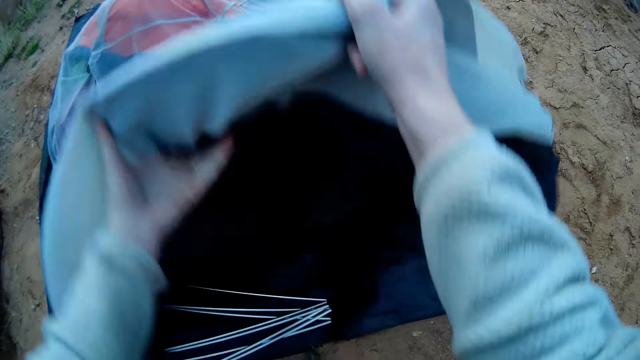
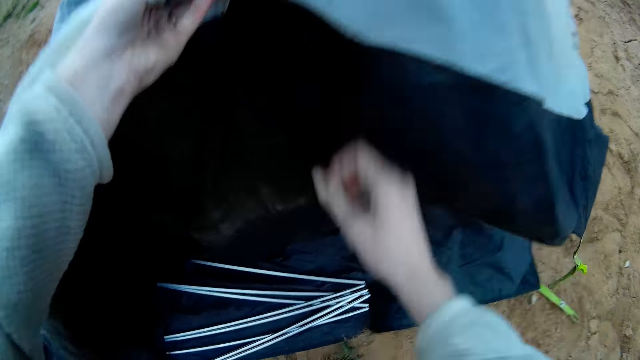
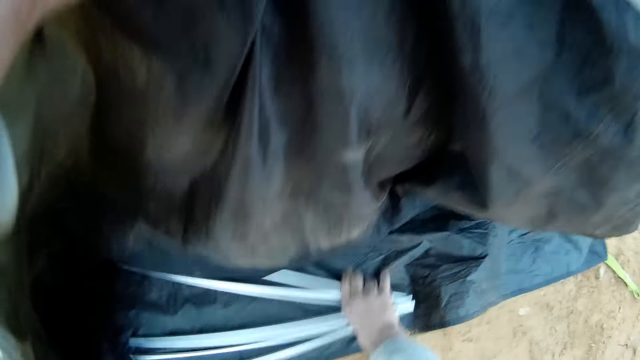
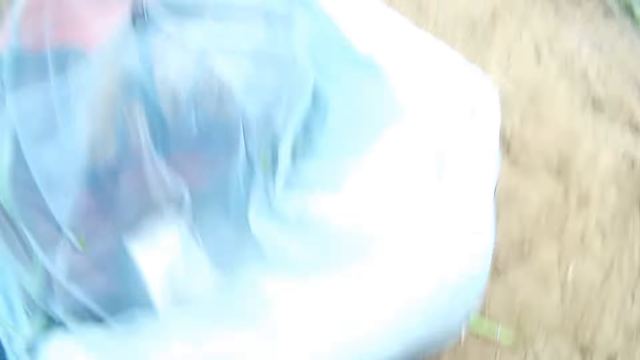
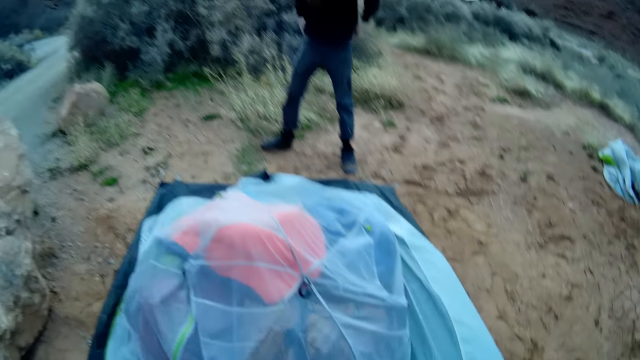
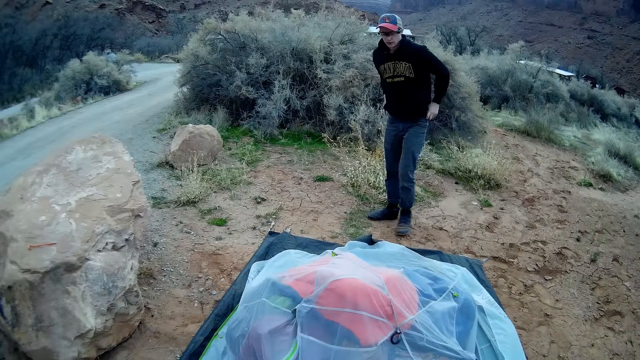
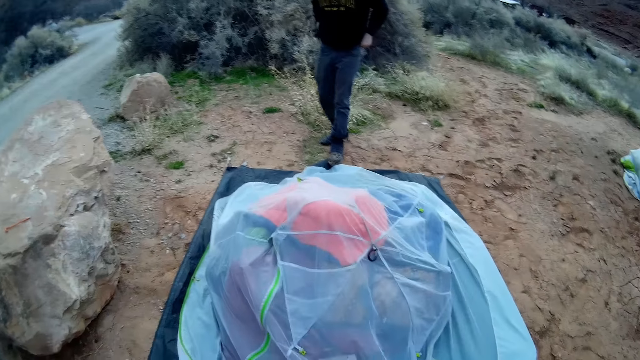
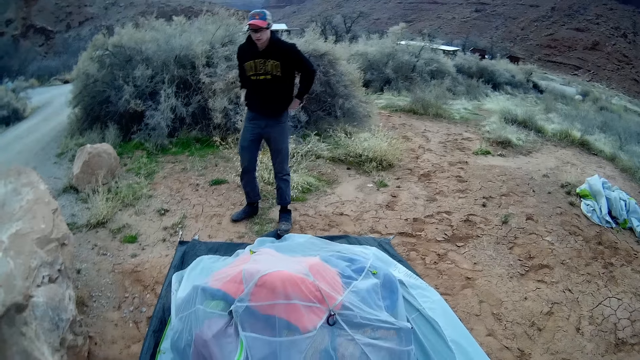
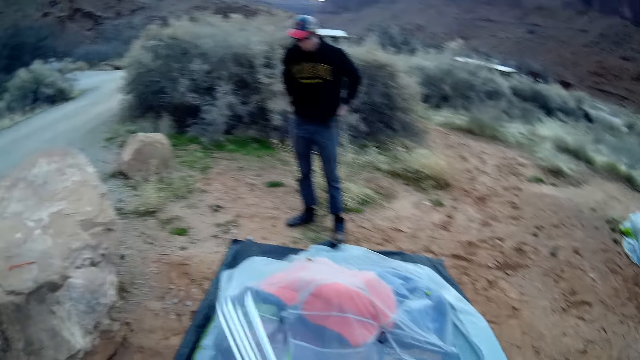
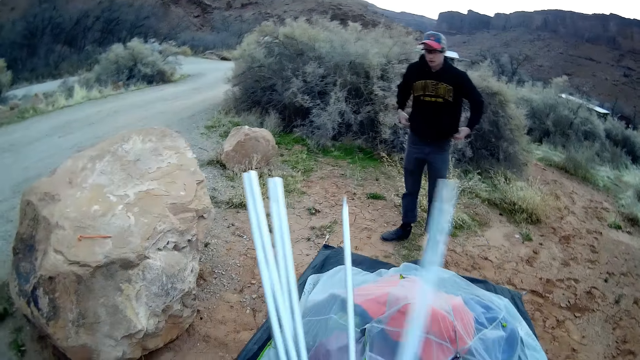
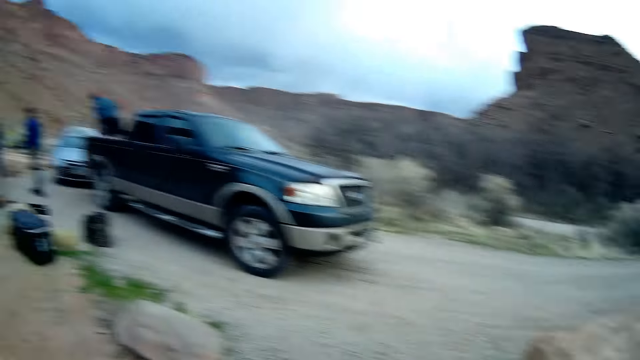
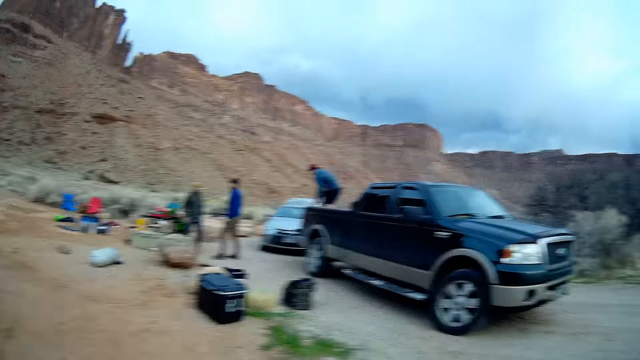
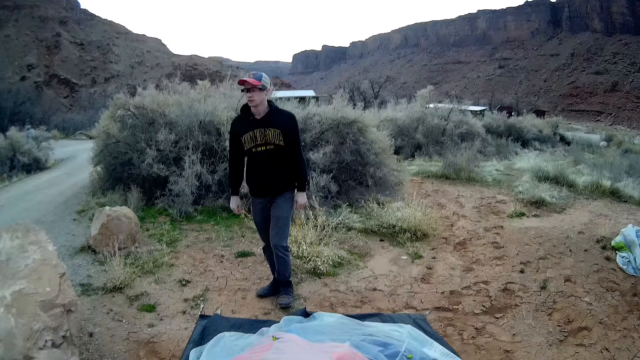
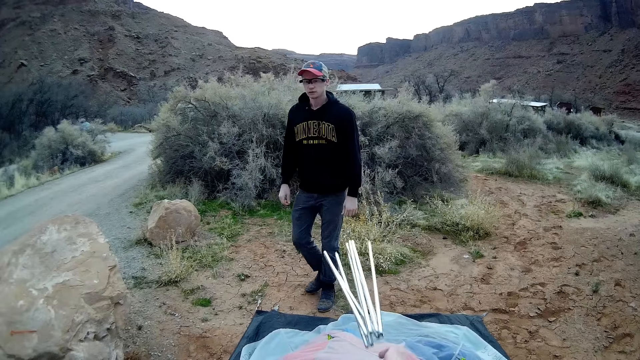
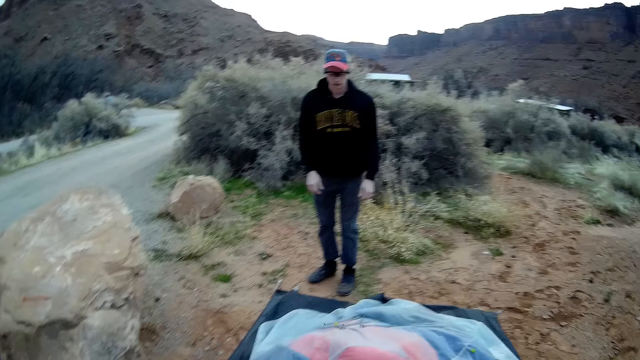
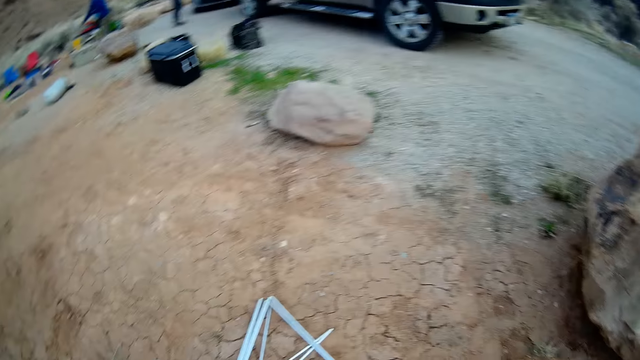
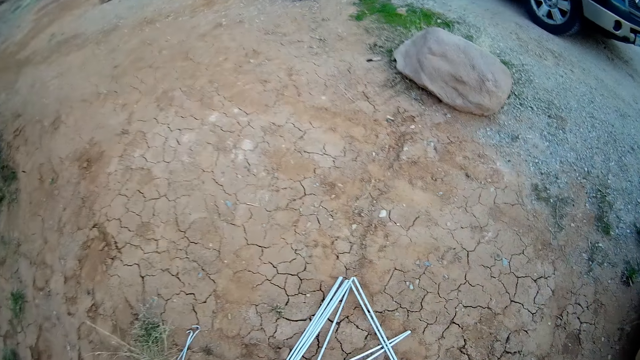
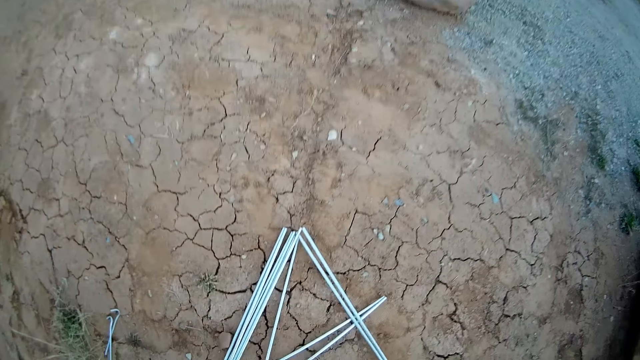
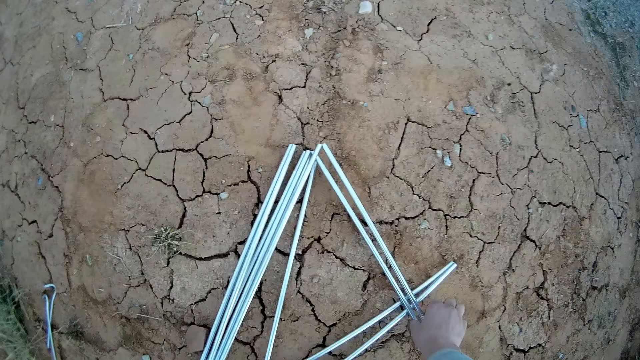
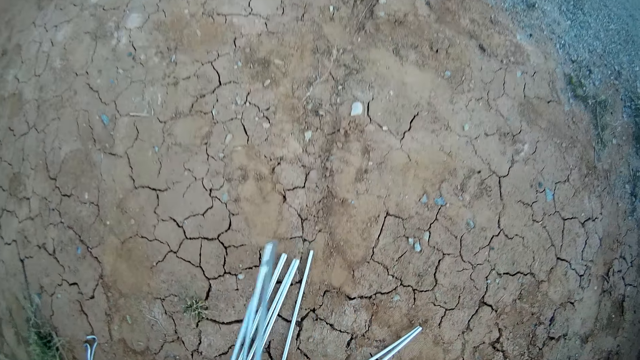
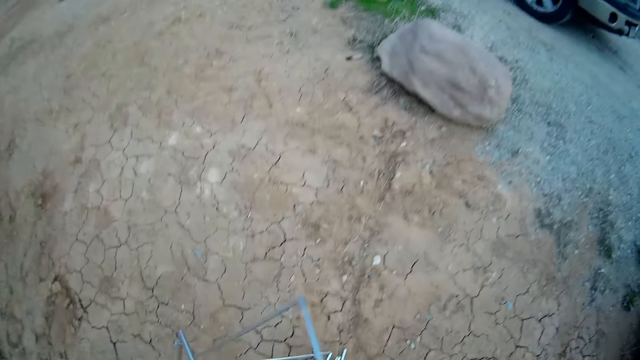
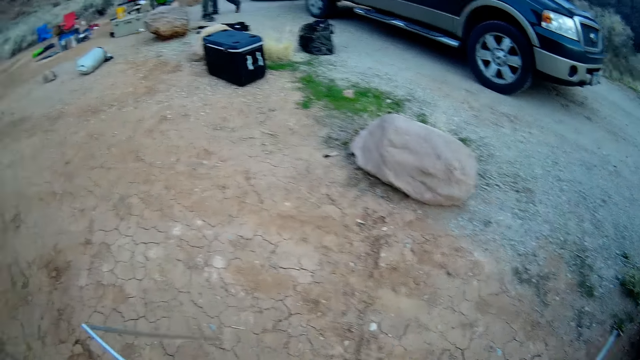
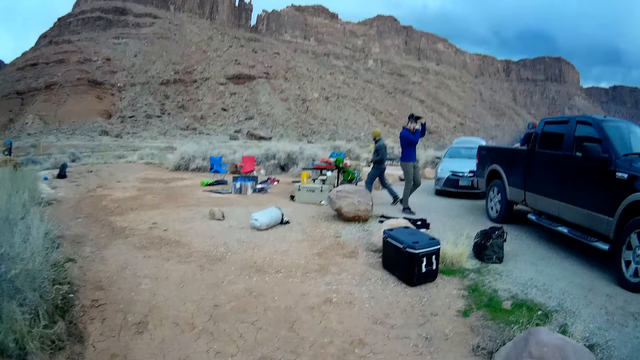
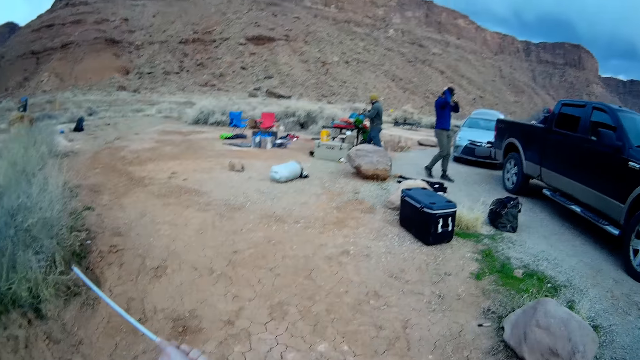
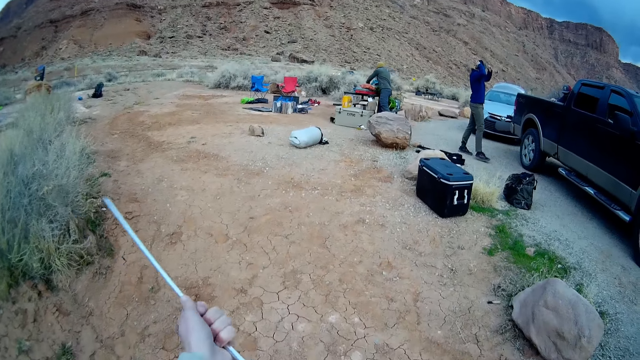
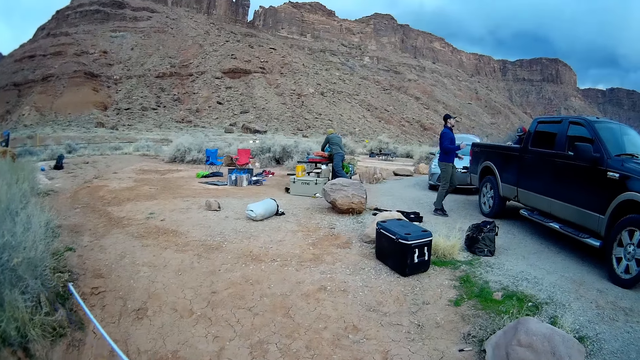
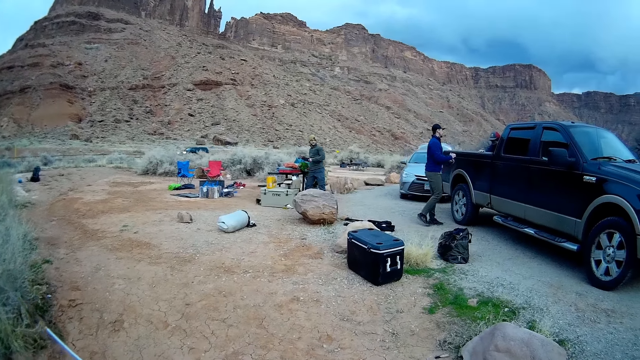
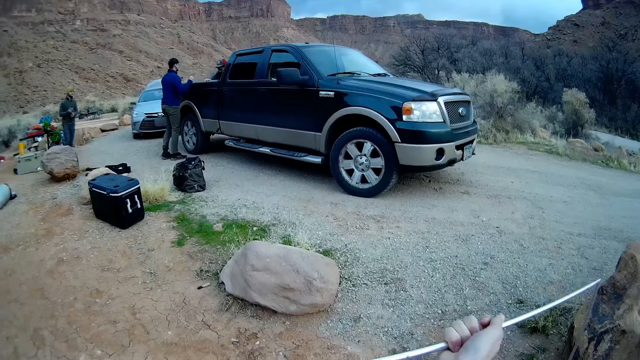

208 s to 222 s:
The camera wearer raises the camp tent high with both hands. He picks a bundle of rods or metals from the cover tarp with his hand. A man walks on the ground. The camera wearer holds the metals with his hands. He throws the bundle of rods on to the camp tent with his hand. He picks another bundle of rods from the ground with his hand. Another man walks on the ground. A third man walks on the ground. The camera wearer joins the bundle of rods together with both hands.

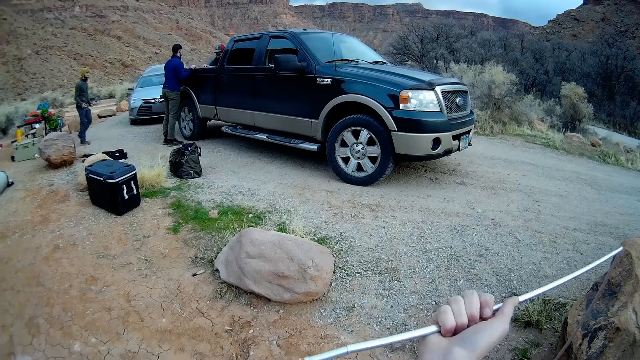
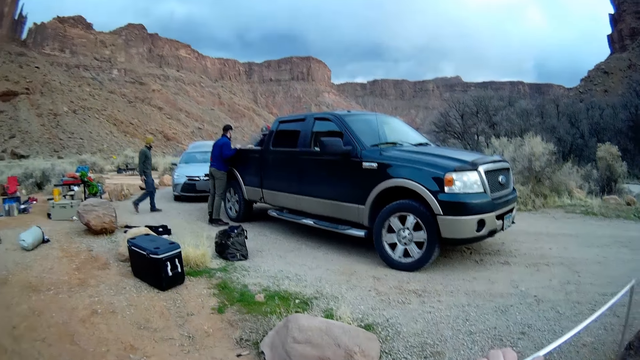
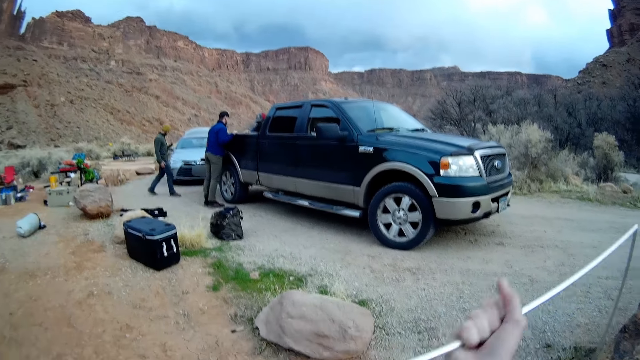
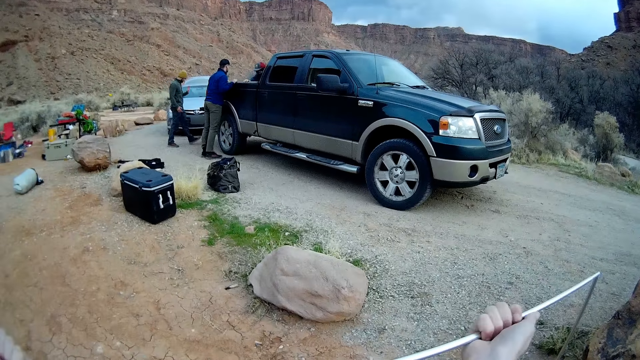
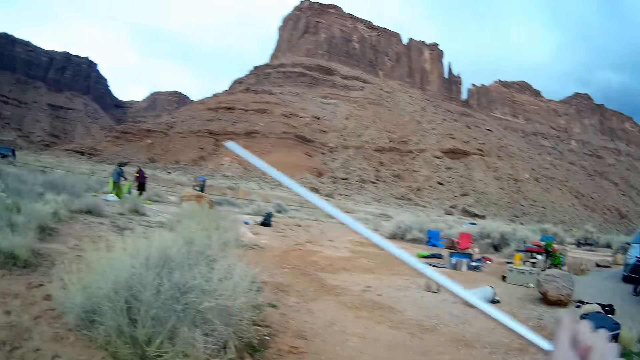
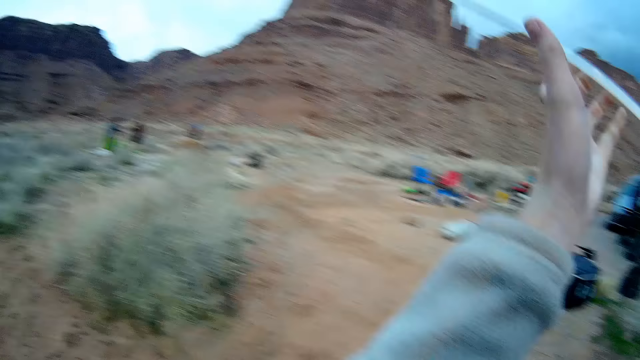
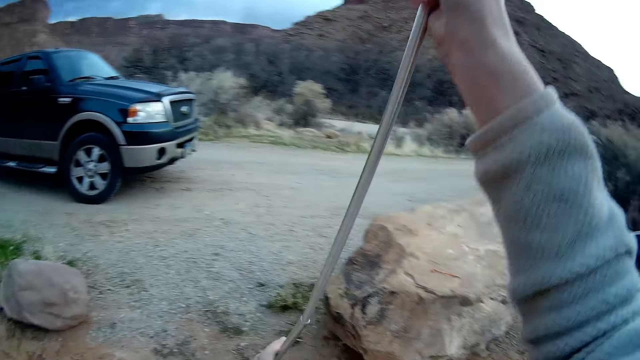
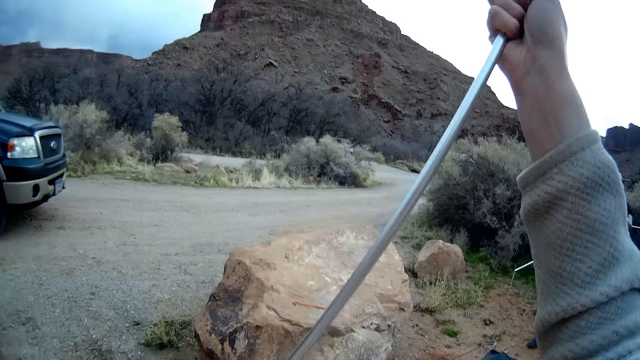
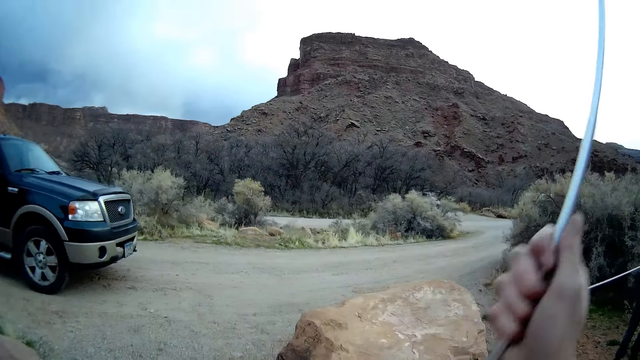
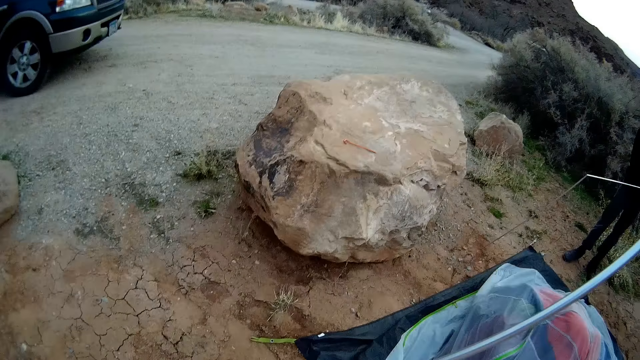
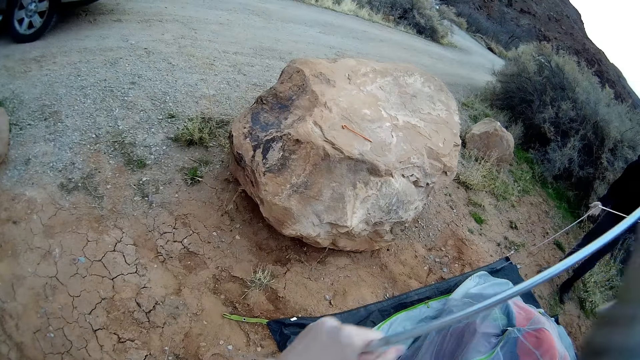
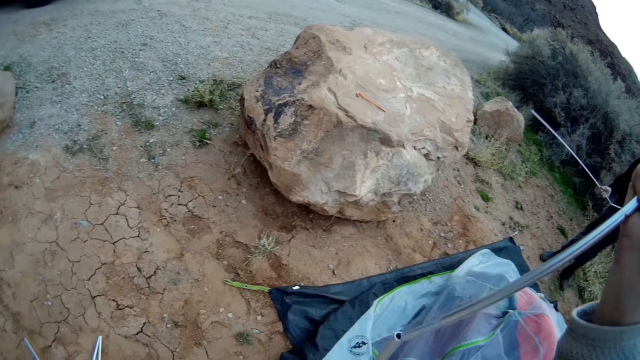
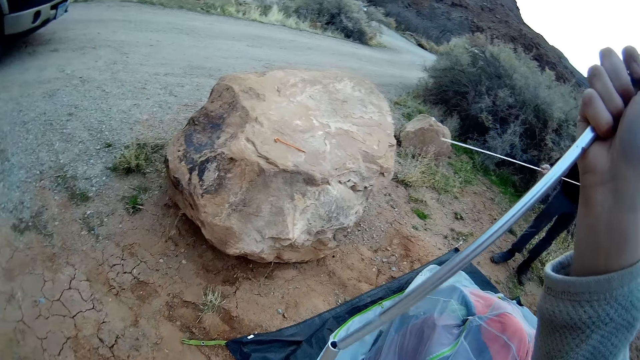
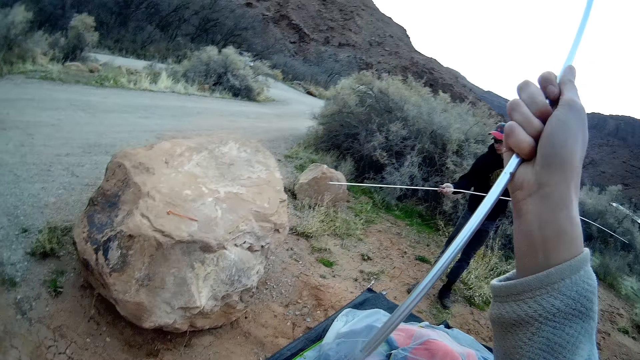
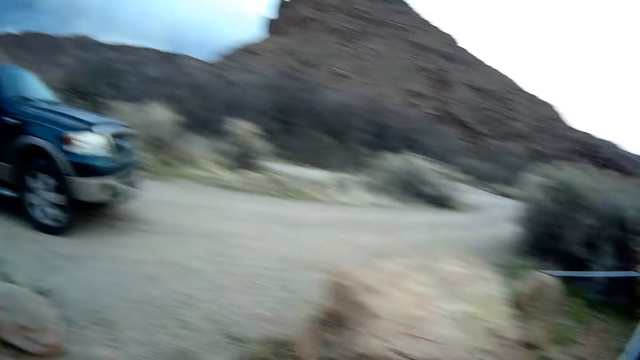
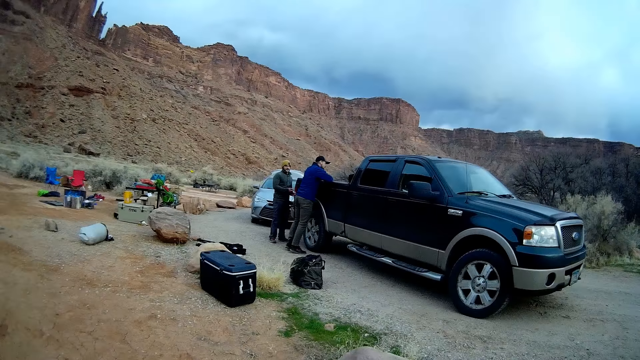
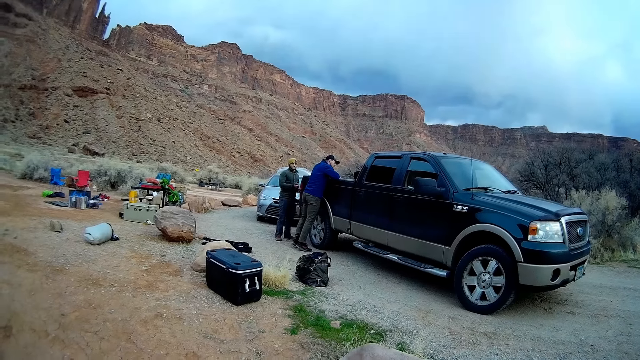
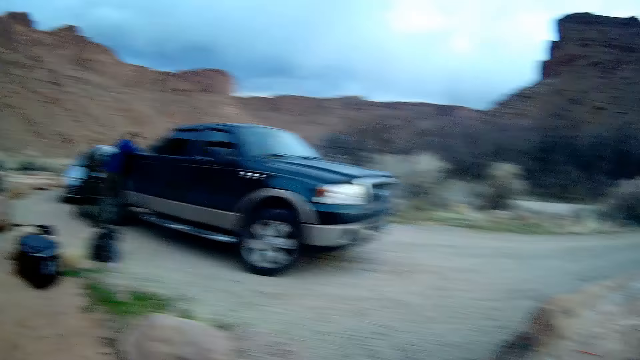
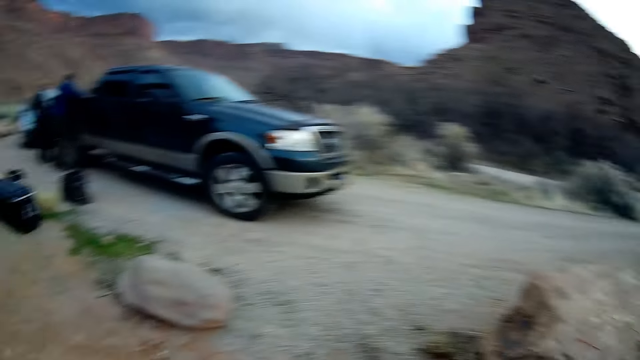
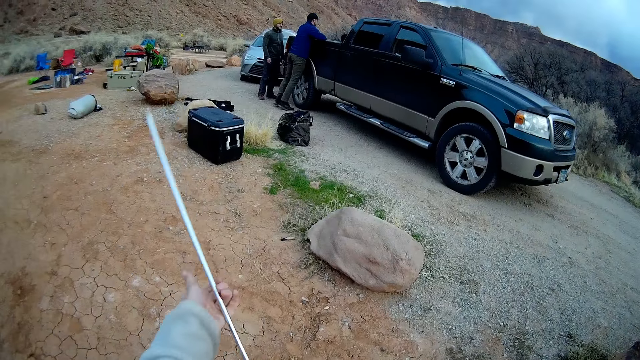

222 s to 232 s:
The camera wearer stands on the ground. A man joins the bundle of rods on the camp tent together with both hands. The man walks on the ground. Another man leans on the pickup truck. Another man stands on the ground.
